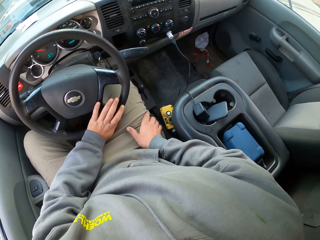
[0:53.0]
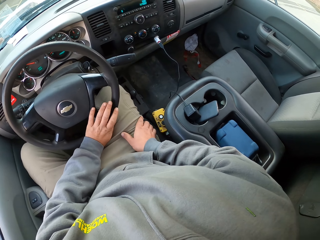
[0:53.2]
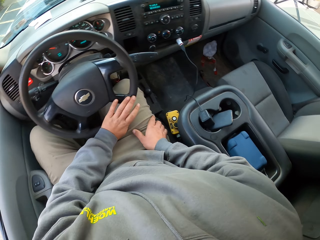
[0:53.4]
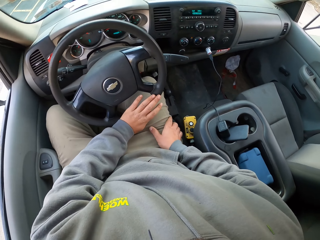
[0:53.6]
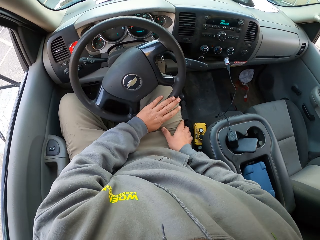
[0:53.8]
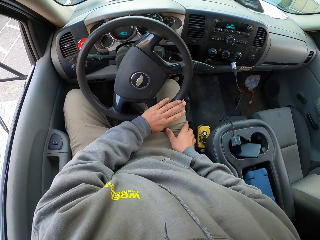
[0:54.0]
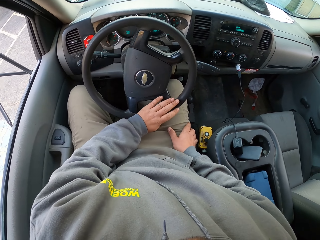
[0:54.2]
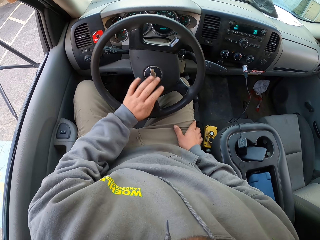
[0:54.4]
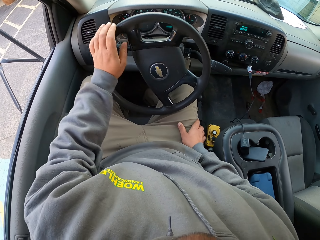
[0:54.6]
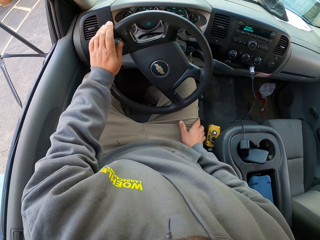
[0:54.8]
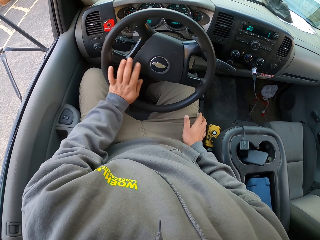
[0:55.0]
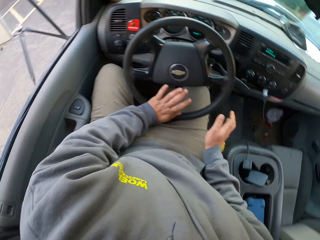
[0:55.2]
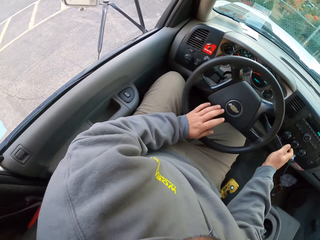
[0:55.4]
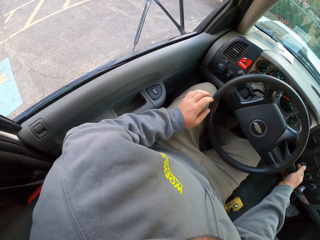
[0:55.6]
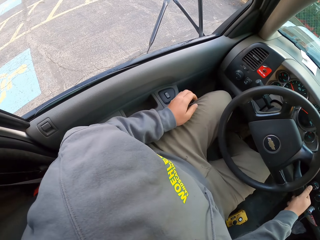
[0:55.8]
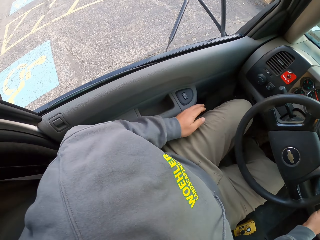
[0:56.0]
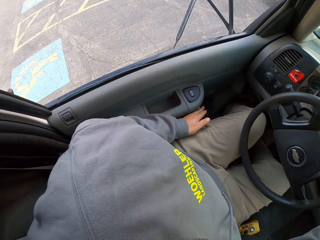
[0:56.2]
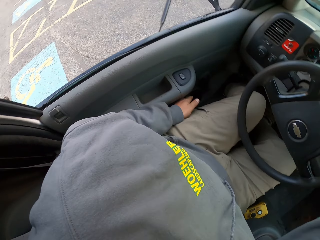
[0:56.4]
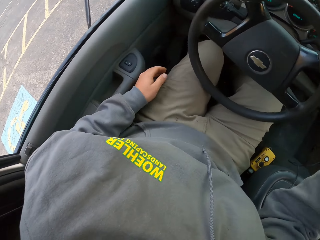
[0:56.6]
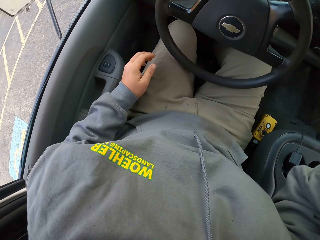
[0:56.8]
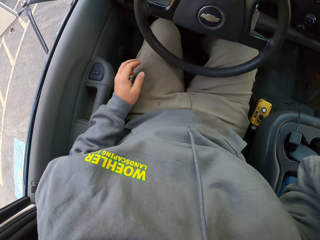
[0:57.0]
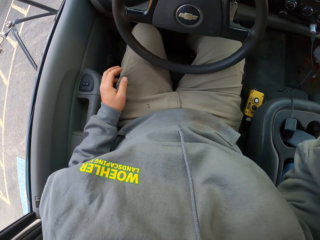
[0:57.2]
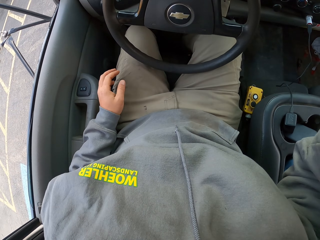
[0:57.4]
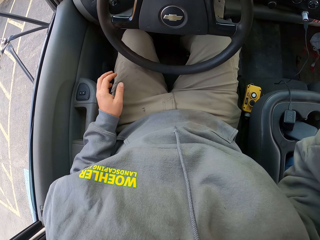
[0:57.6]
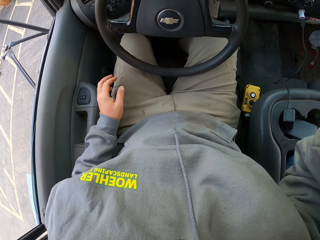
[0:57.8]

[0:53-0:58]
The camera wearer slows a car down. He turns a knob in the car. He touches a dashboard with his right hand. He lowers his left hand under a seat. He parks the car.
